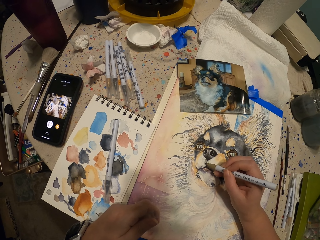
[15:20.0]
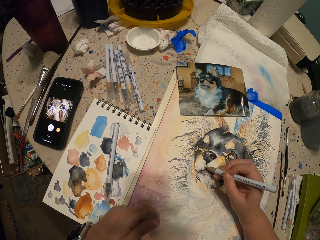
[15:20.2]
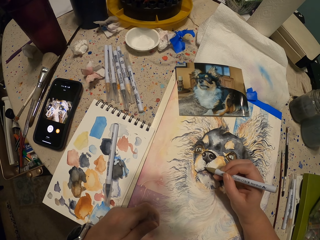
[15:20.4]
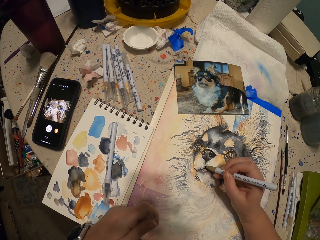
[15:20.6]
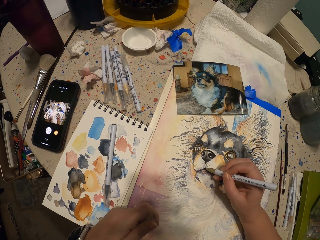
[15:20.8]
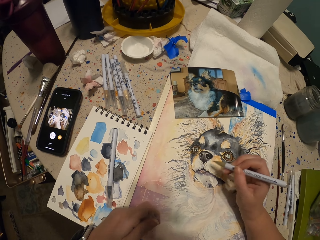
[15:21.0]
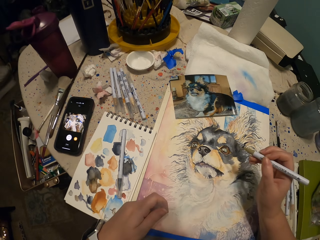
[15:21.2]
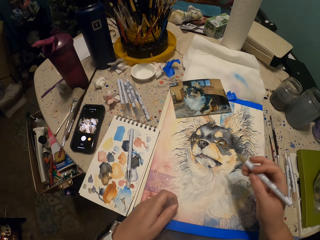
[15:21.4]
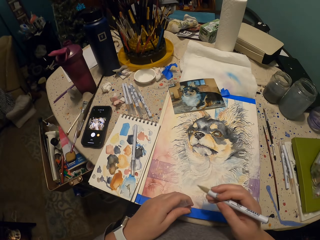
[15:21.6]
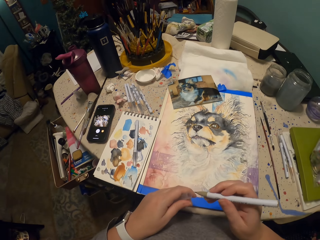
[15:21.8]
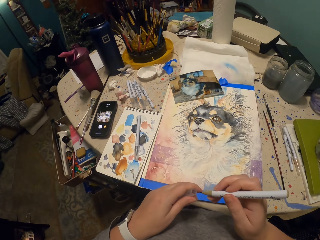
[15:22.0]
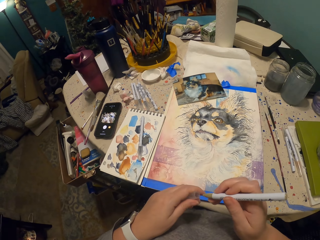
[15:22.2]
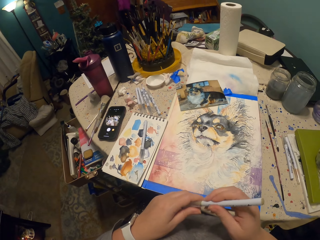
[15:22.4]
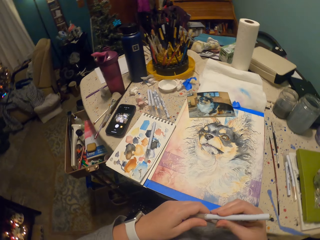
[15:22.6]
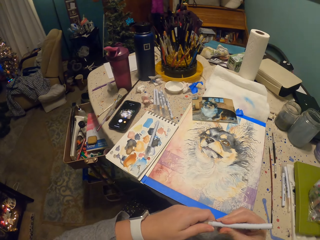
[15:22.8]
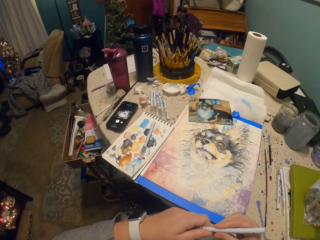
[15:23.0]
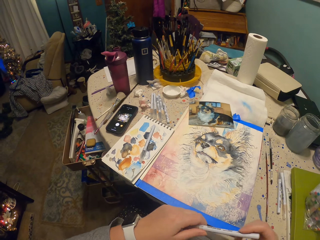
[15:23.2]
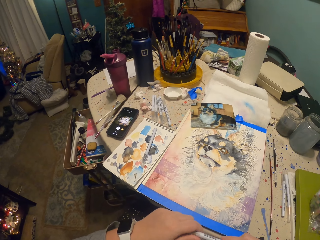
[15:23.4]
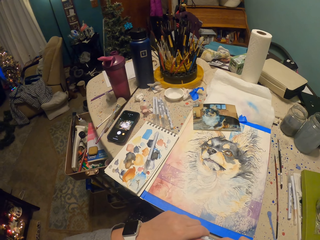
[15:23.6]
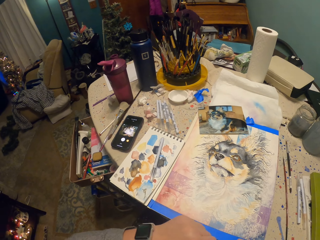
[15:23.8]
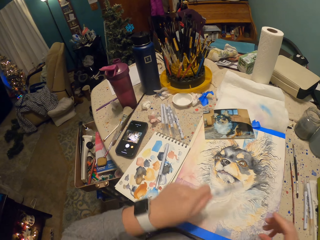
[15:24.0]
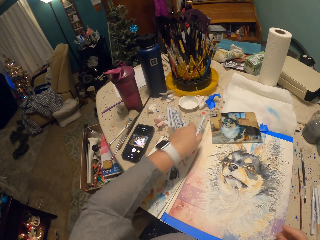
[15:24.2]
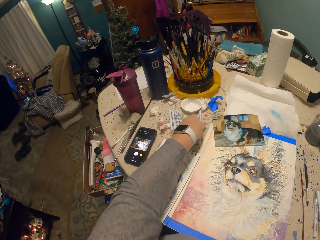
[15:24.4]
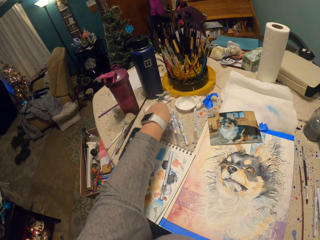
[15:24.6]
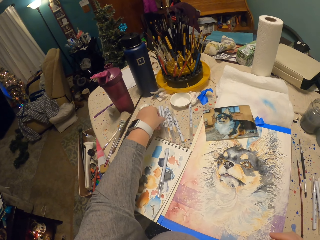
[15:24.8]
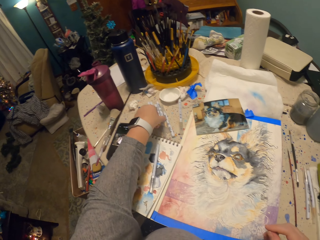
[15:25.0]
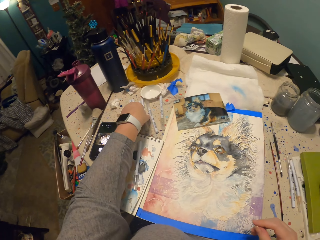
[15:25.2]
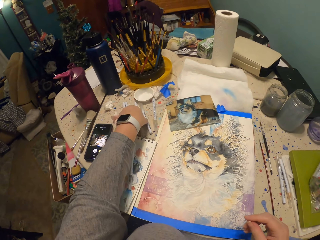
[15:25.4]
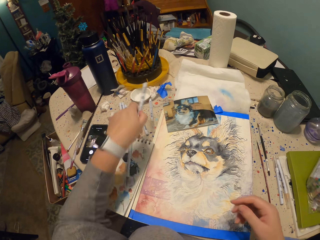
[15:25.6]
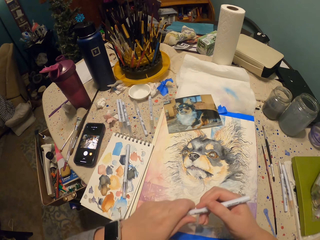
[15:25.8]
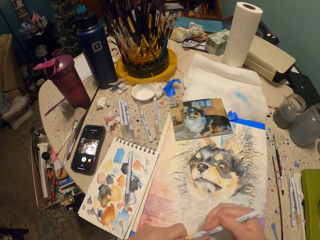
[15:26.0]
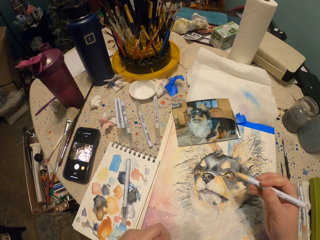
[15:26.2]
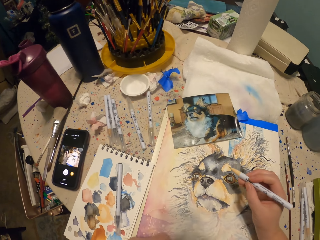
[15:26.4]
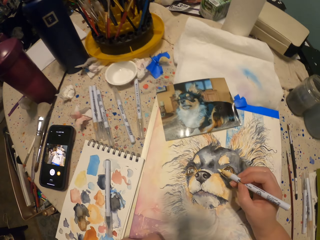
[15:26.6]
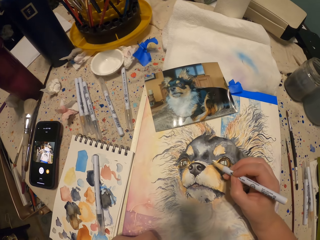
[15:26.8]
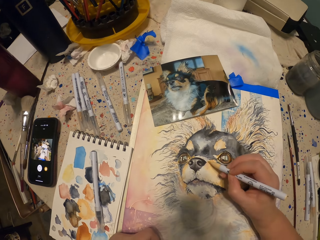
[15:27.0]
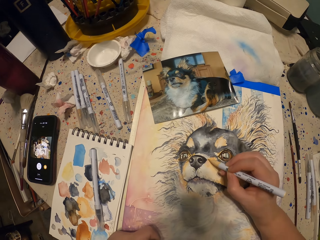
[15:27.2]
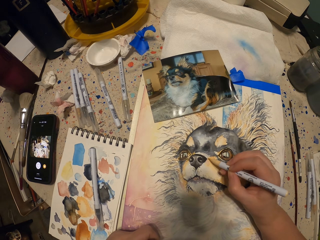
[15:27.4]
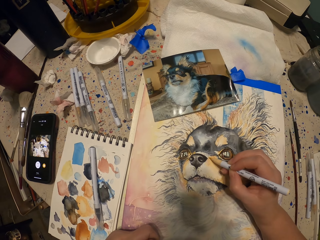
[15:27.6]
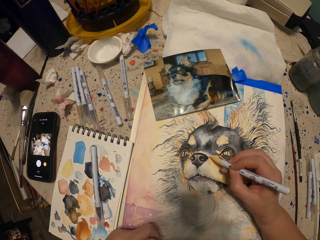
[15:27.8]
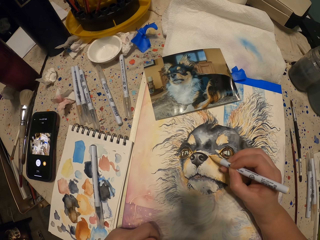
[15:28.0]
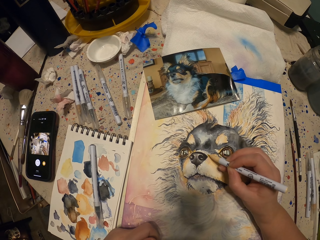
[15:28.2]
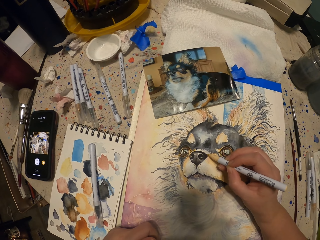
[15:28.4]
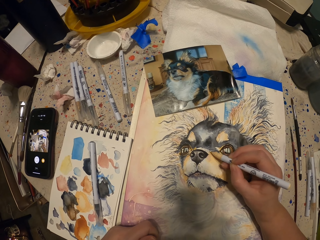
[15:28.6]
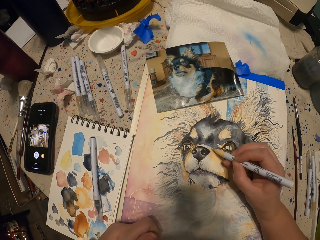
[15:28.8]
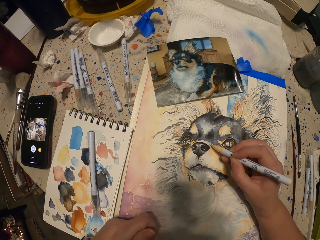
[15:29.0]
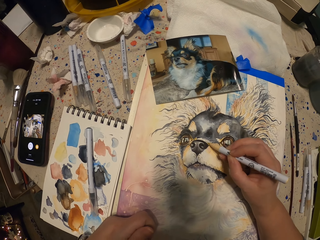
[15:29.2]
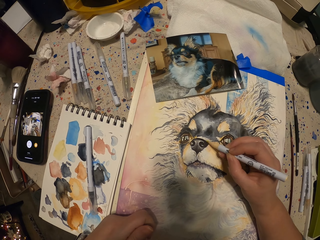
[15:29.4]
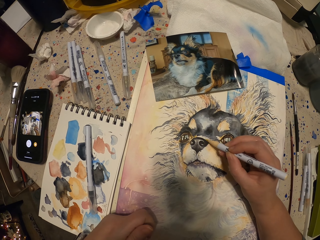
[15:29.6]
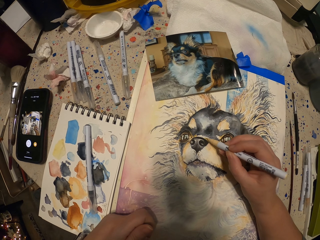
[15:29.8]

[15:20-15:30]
The camera wearer puts a lid on the pencil. They put the pencil on the table. They remove the lid from the painting pencil. They pick the pencil from the table. They paint using the painting pencil. They draw the dog.

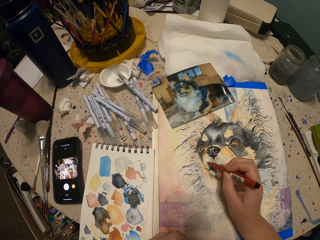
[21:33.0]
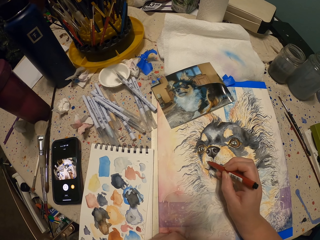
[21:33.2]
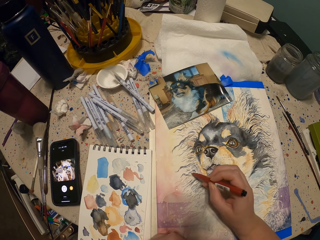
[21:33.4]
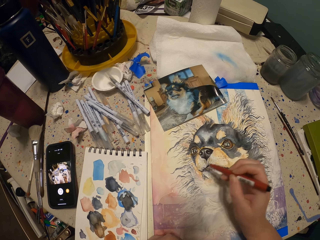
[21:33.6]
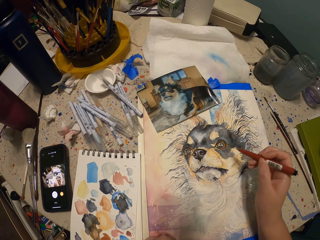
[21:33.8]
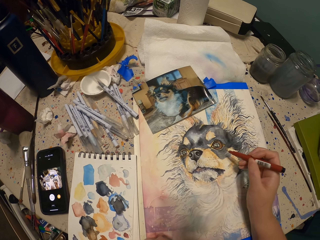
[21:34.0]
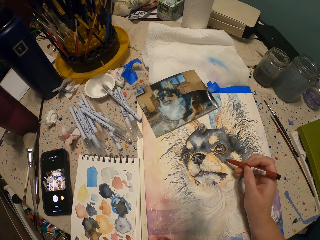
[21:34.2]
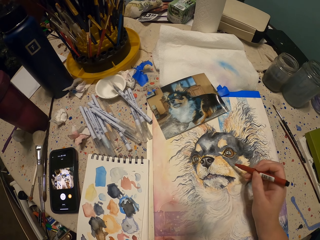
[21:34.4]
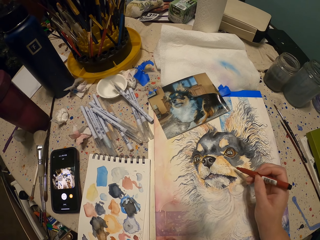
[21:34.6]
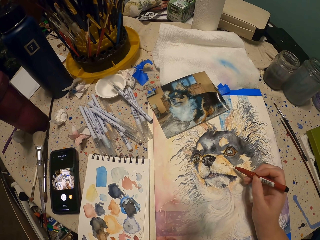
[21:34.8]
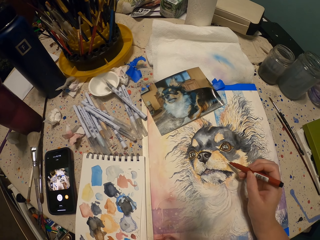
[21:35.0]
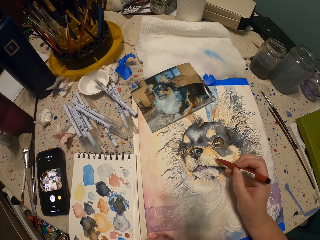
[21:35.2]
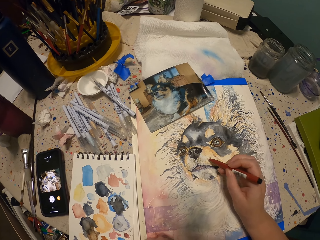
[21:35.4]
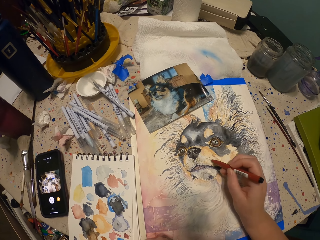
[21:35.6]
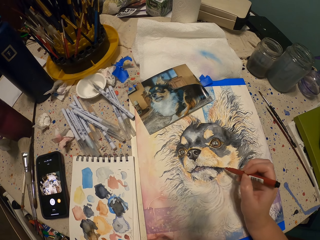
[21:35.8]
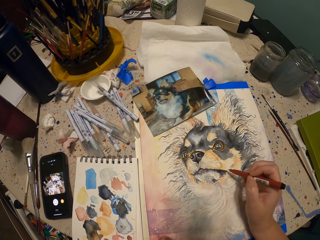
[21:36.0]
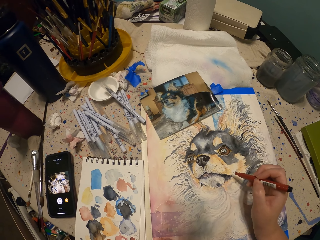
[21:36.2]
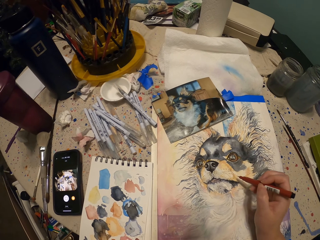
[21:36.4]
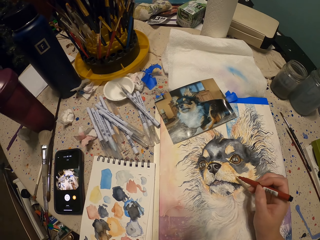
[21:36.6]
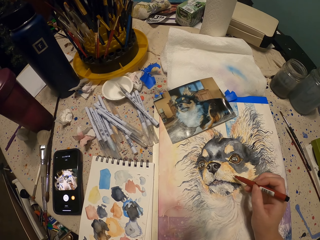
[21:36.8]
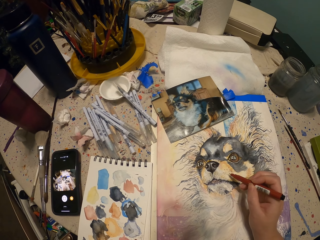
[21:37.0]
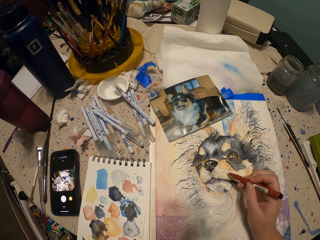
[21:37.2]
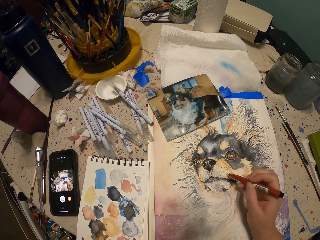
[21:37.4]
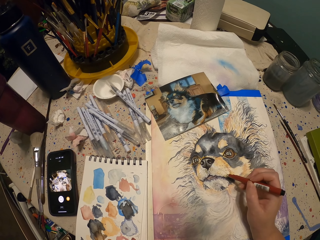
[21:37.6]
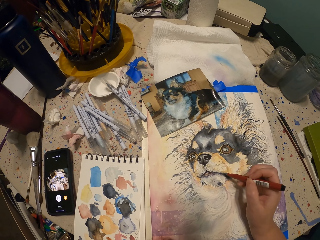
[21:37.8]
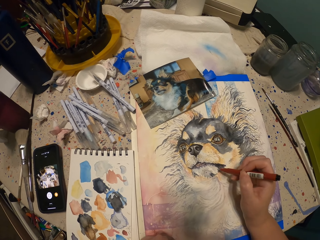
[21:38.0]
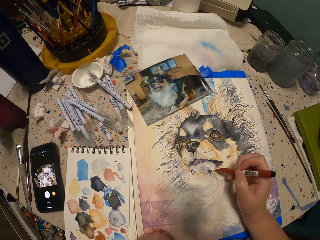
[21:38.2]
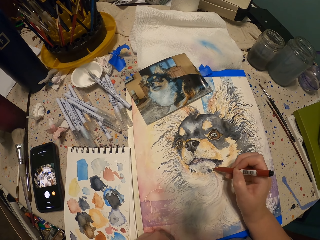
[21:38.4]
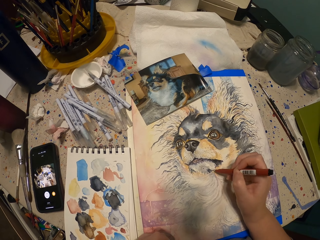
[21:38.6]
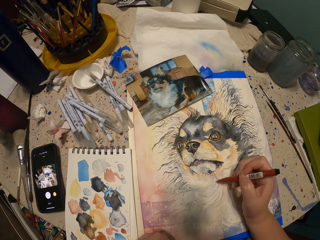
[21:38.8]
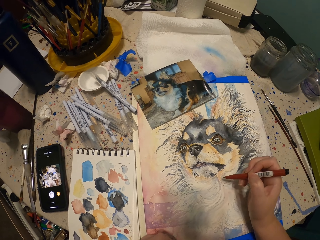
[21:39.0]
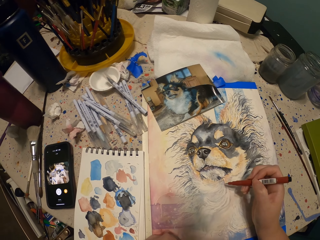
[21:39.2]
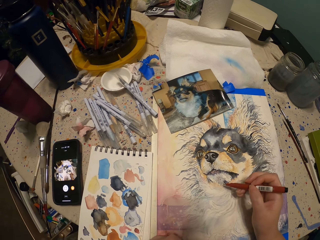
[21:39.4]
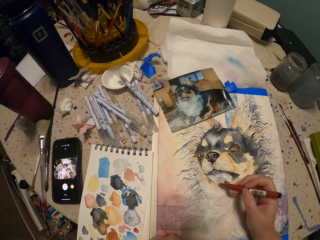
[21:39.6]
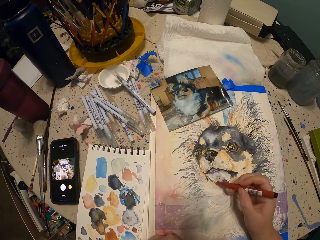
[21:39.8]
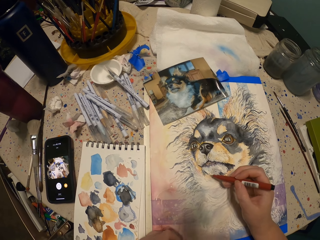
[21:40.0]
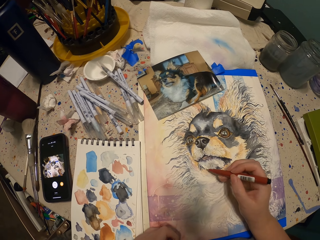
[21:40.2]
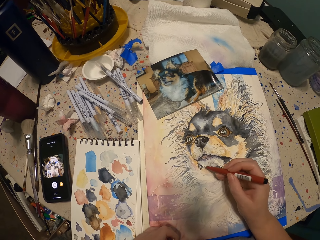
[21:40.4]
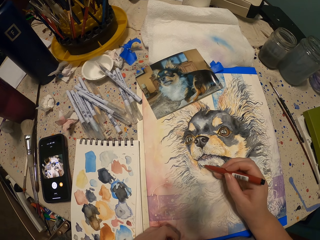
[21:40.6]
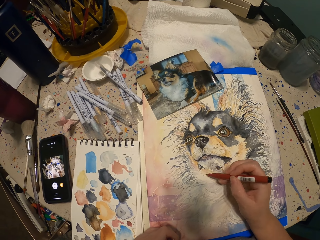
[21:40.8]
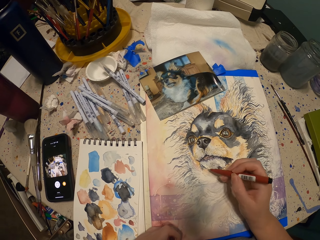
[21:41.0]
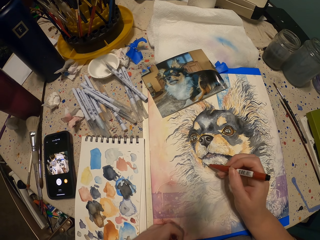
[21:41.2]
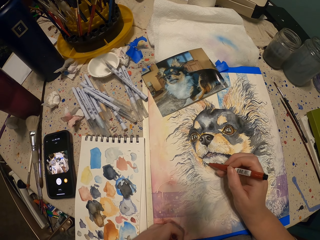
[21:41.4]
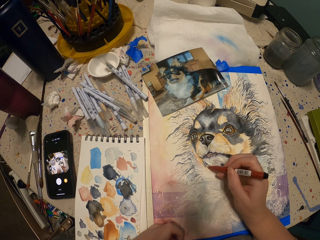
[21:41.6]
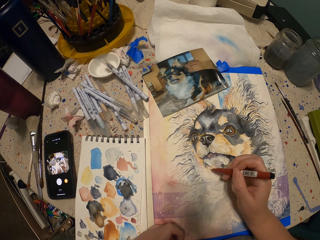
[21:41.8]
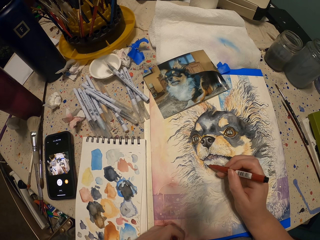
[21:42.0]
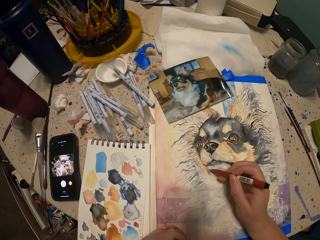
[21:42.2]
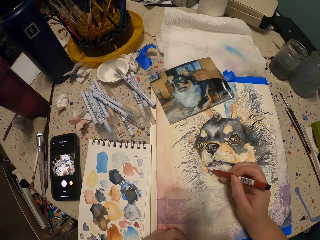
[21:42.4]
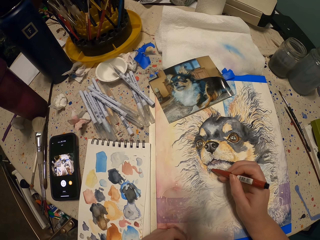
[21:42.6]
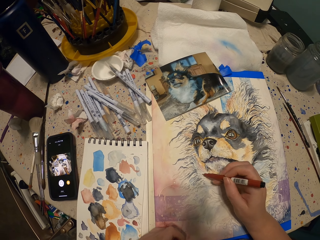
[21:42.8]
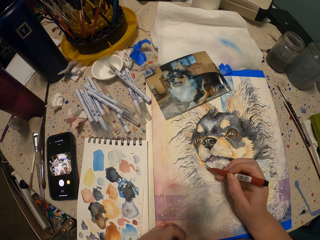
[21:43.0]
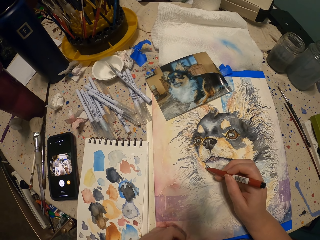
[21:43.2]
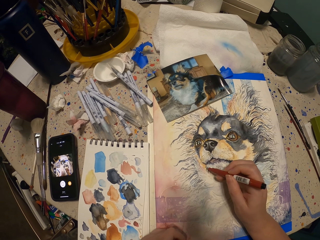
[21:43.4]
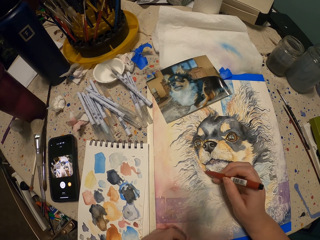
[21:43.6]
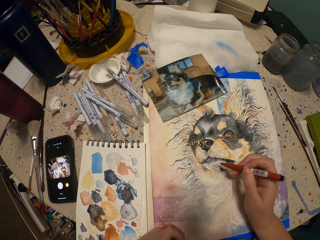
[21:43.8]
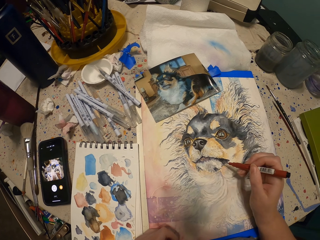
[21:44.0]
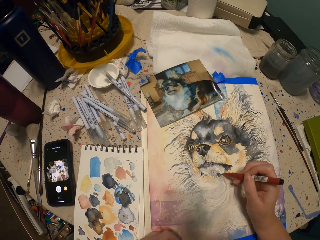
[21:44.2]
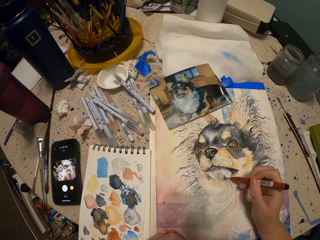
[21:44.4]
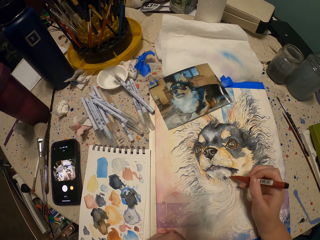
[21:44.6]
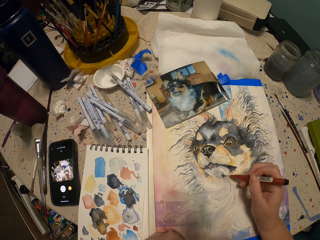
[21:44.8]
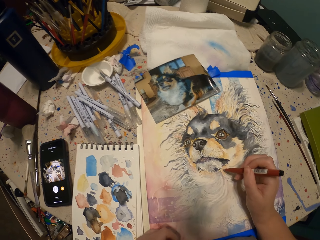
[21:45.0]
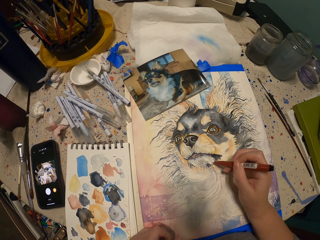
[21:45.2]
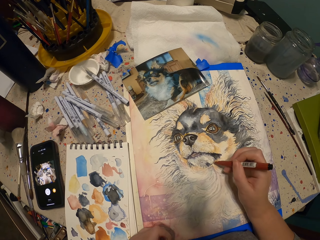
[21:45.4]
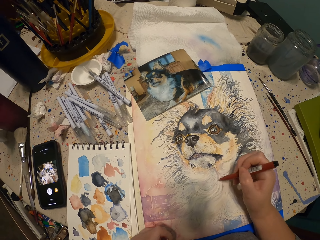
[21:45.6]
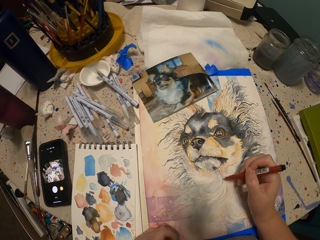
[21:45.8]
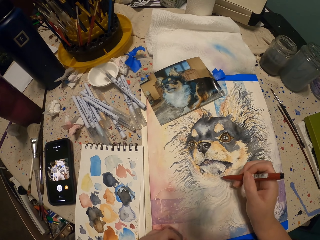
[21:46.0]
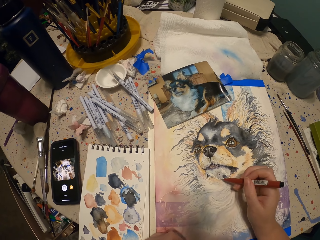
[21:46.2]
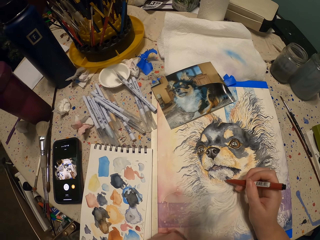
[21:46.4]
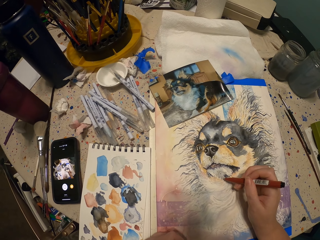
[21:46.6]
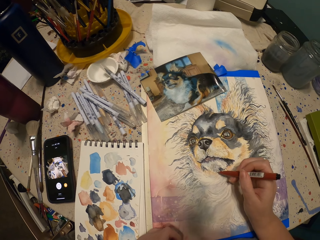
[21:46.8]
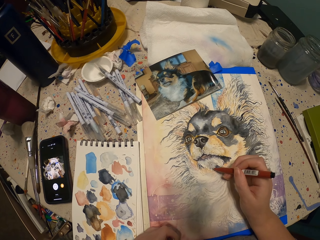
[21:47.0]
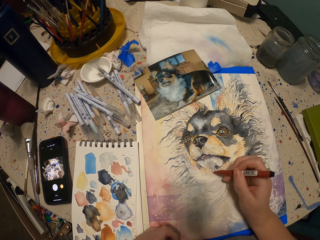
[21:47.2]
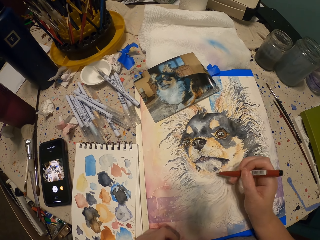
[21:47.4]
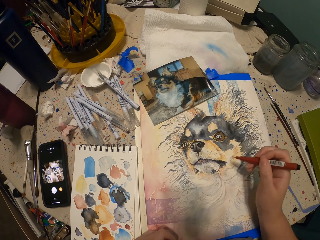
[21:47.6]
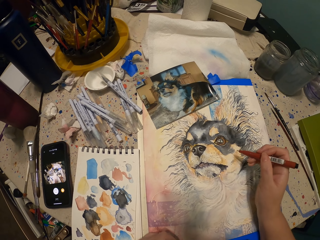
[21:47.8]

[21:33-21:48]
The camera wearer adjusts a paint marker. They paint with the paint marker. They adjust the paint marker. They paint with the paint marker.
